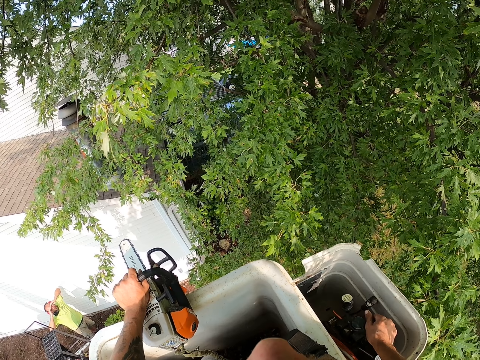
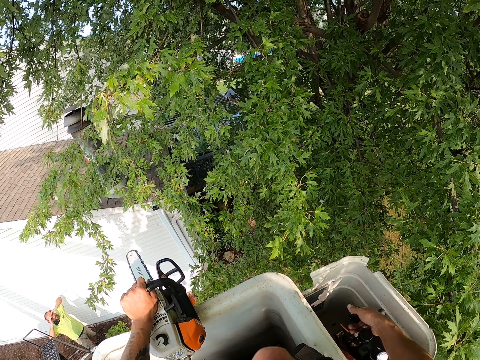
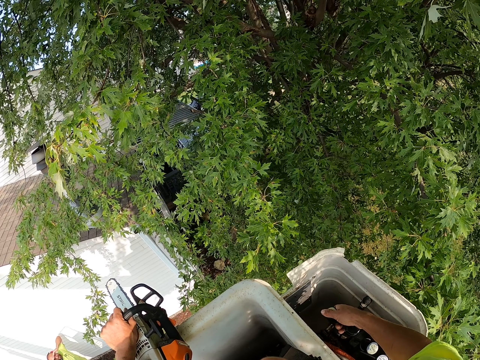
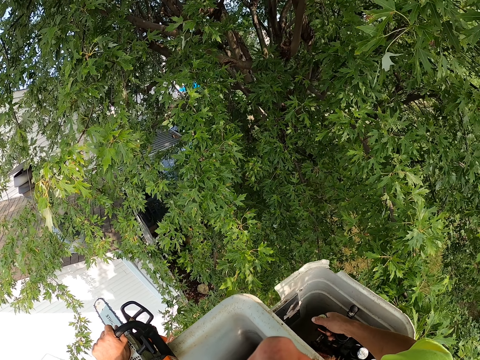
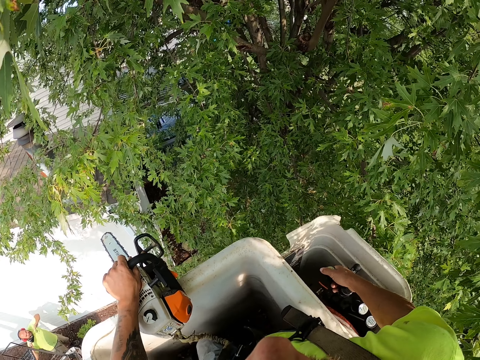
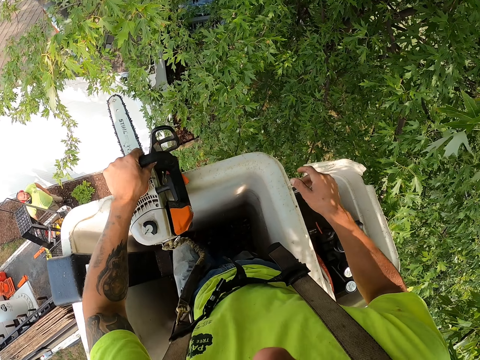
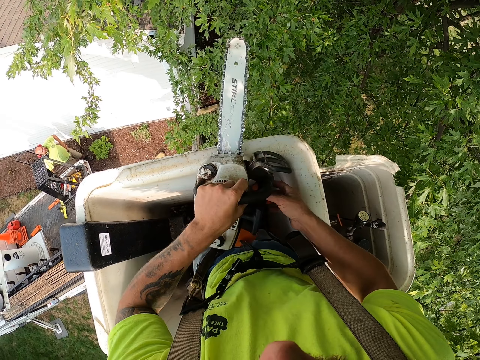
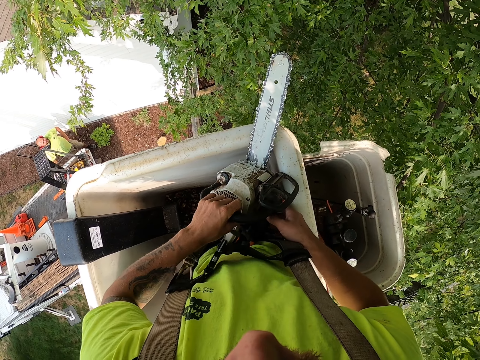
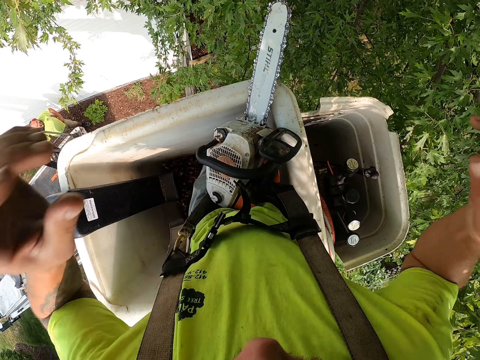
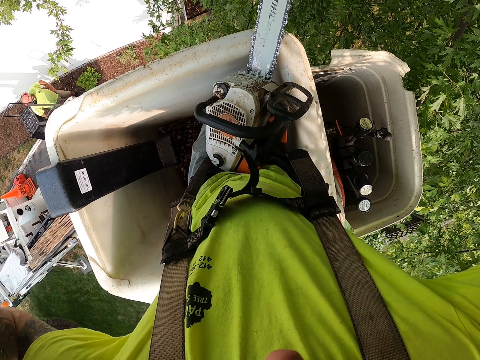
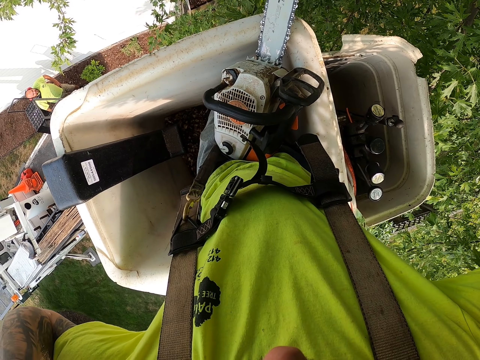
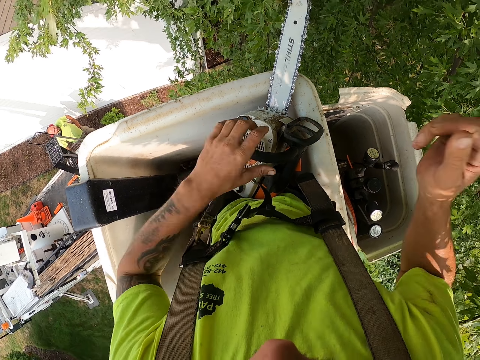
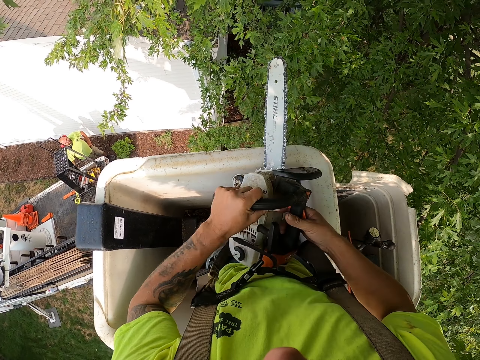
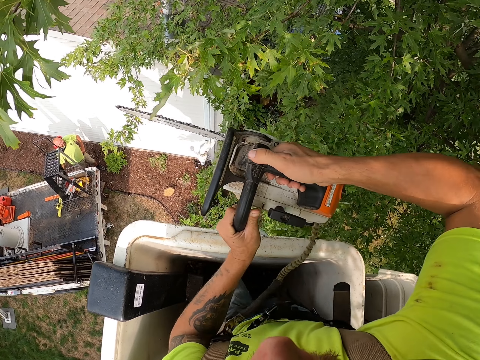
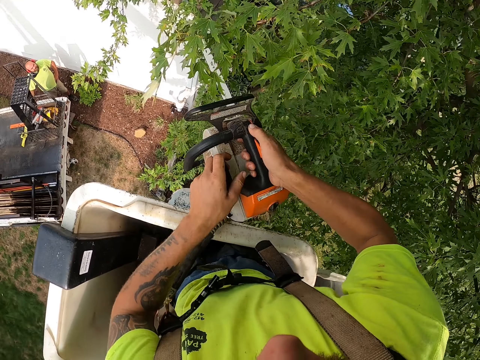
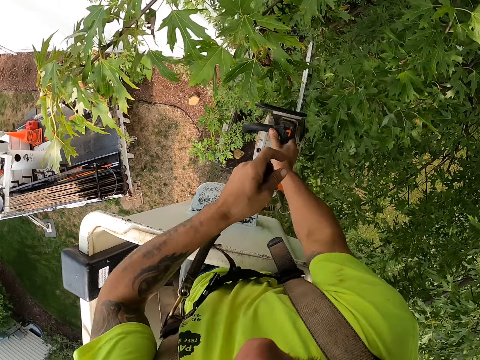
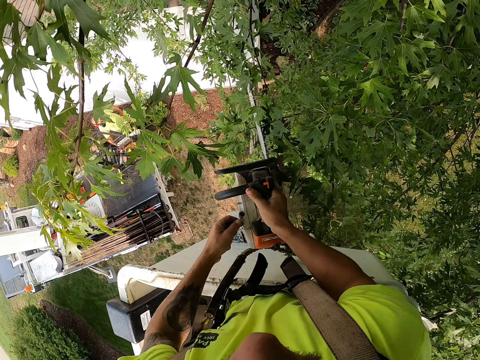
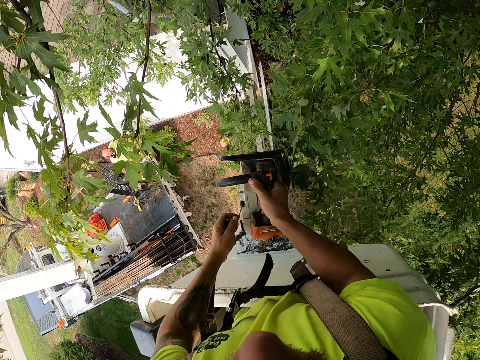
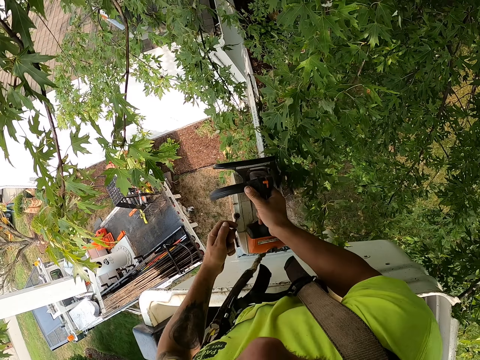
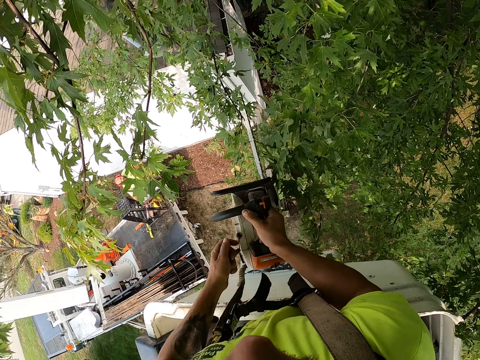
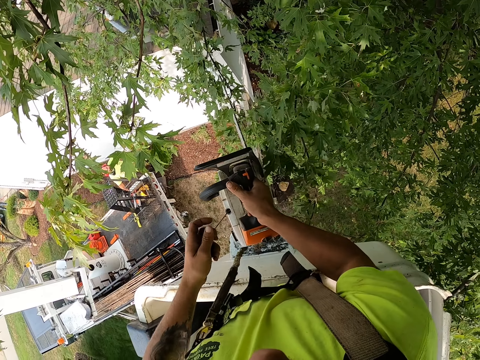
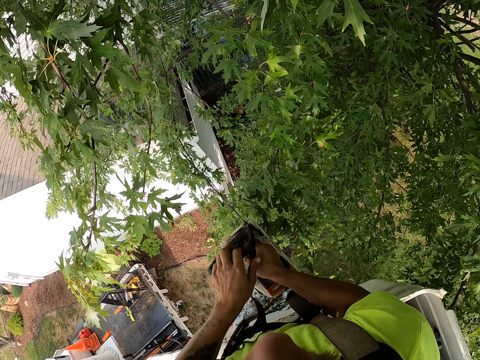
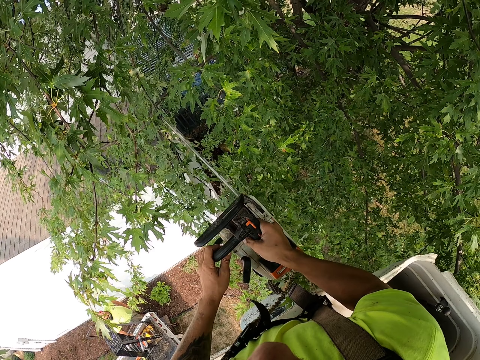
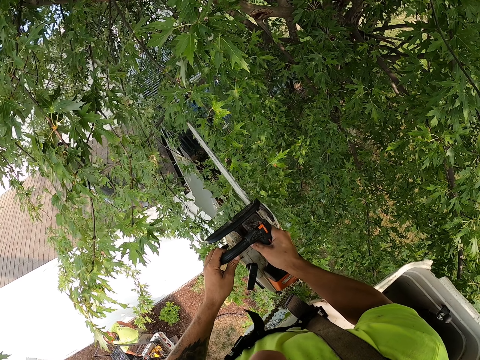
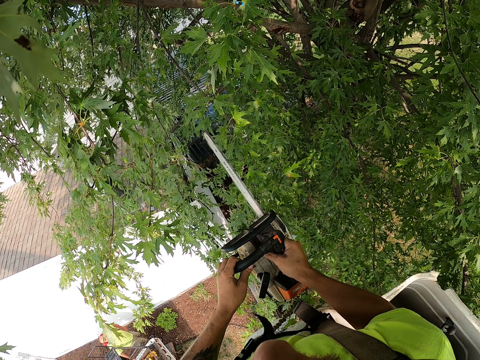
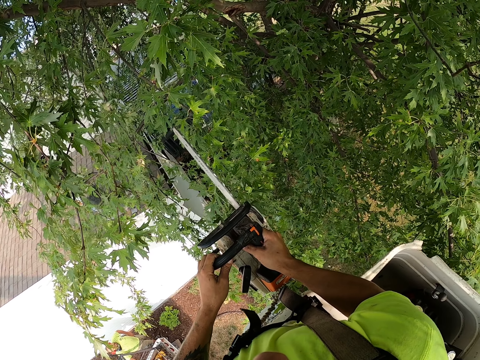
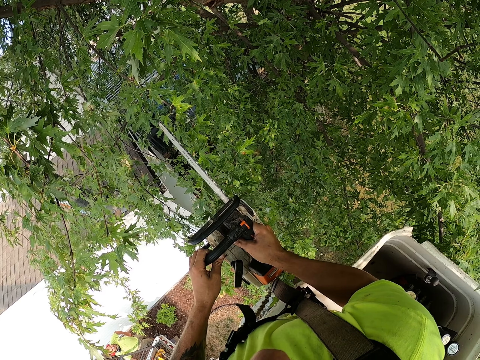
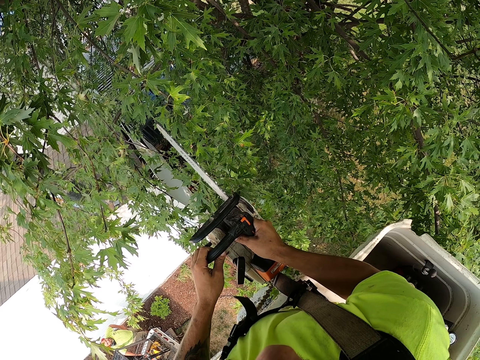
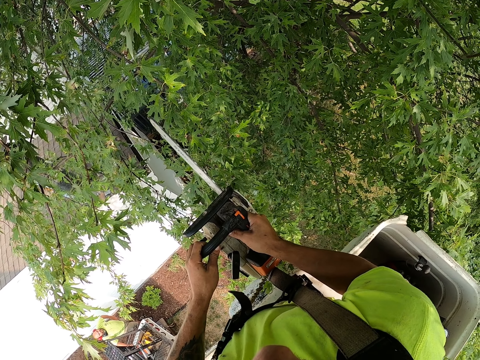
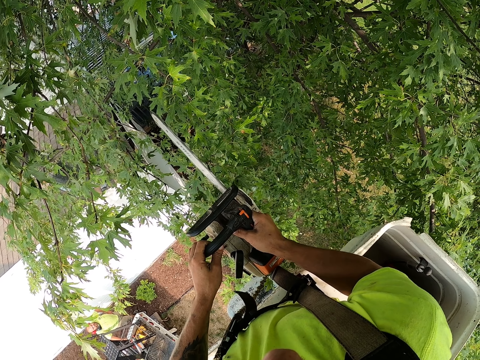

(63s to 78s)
The camera wearer places the chainsaw on the platform of the tree-felling bucket lift with both hands. He holds the chainsaw on the platform of the tree-felling bucket lift with his left hand. He lifts the chainsaw from the platform of the tree-felling bucket lift with both hands. He draws the starter of the chainsaw with his left hand. He hits the handle of the chainsaw with his left hand. He restarts the saw. He holds the chainsaw with his left hand.

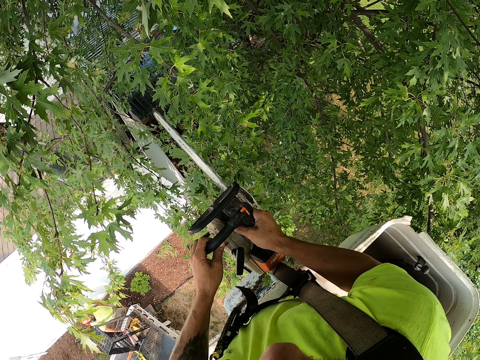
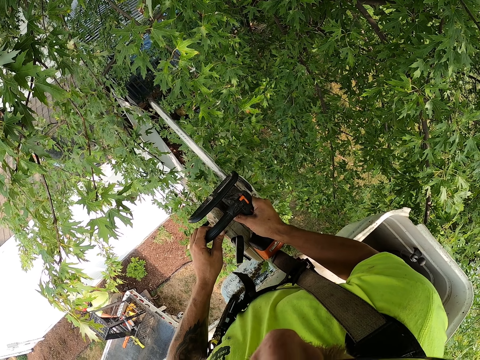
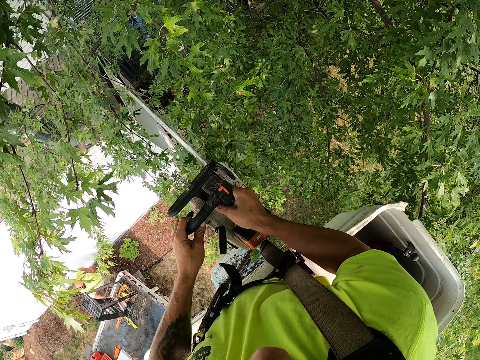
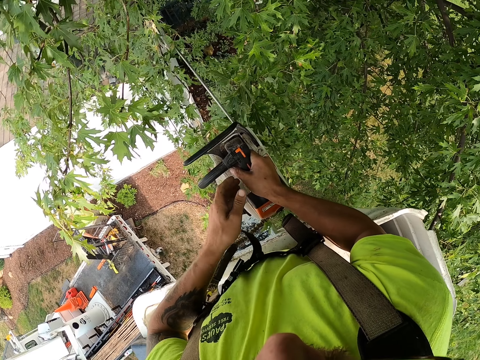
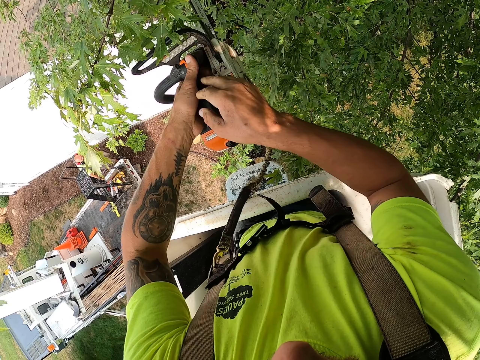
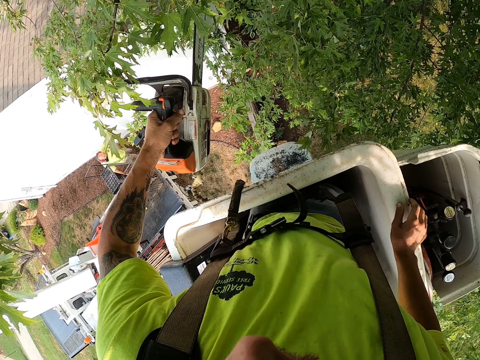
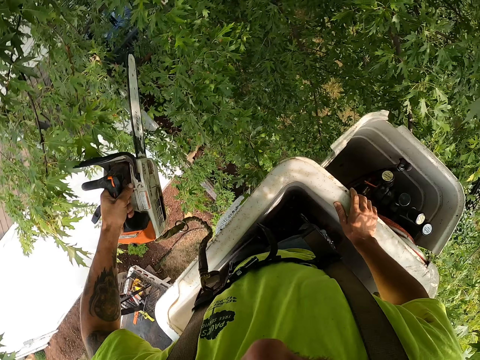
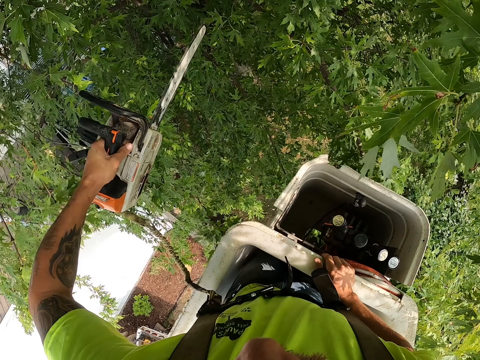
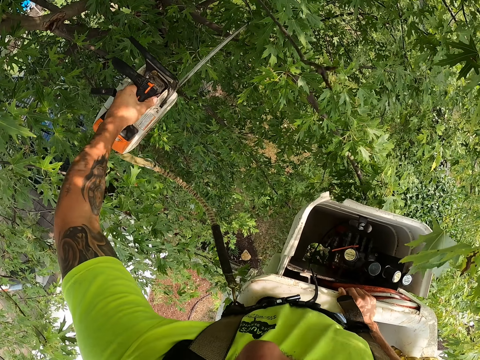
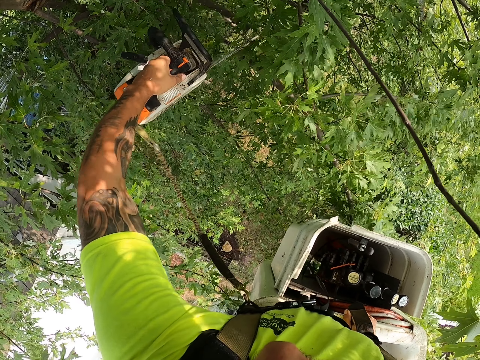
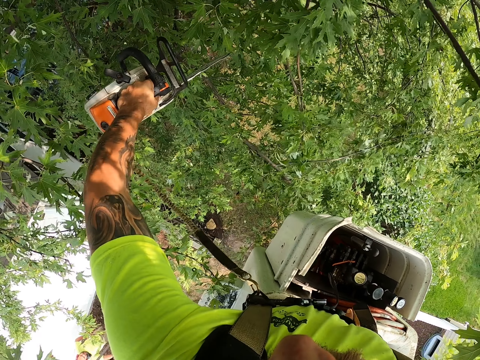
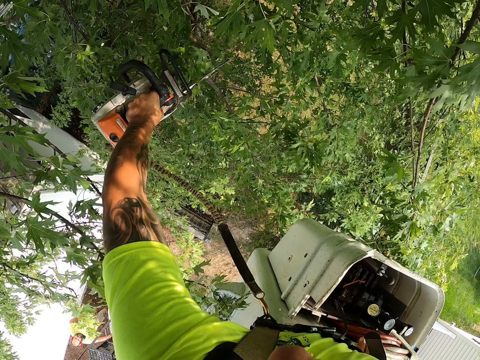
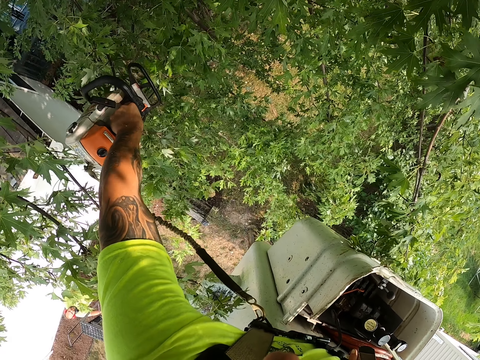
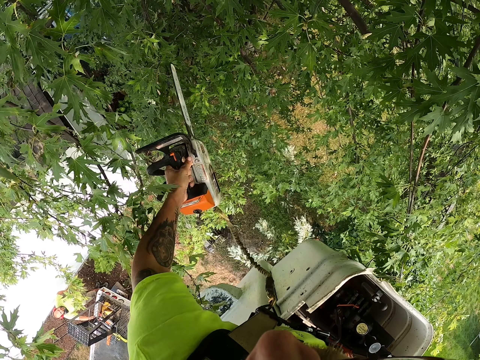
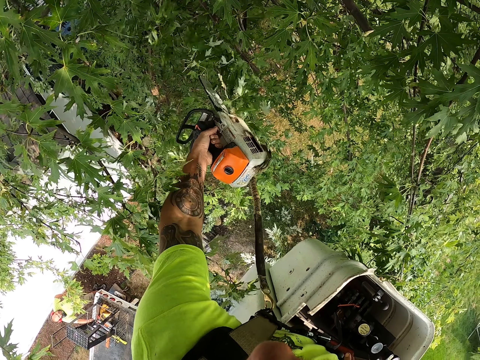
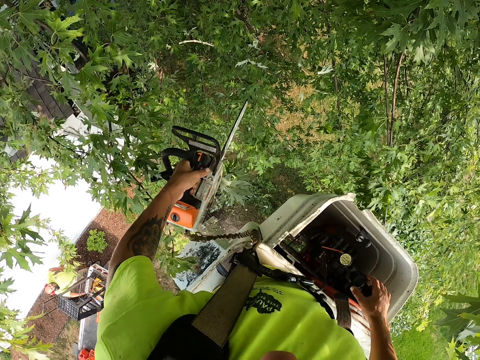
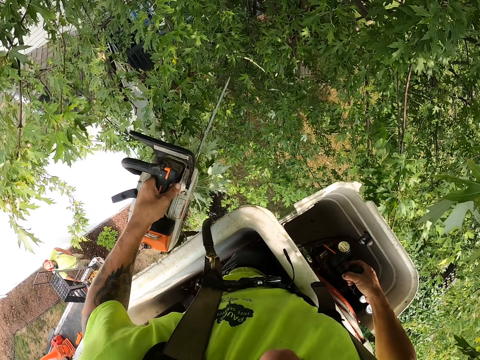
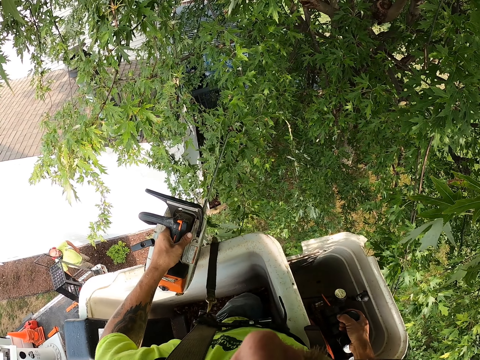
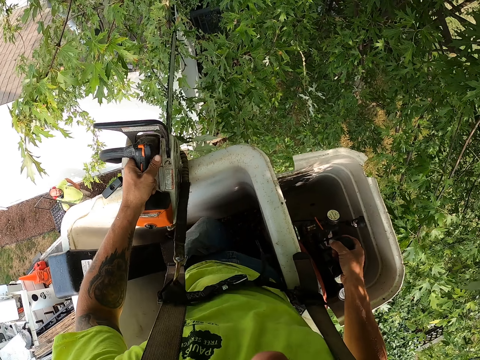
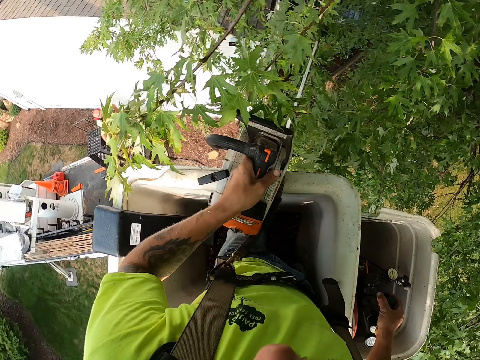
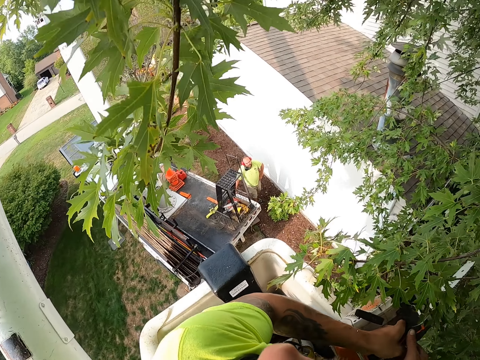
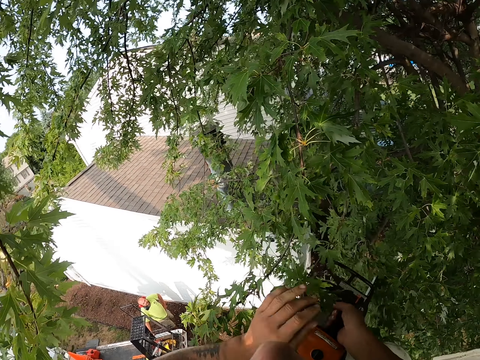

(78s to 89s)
The camera wearer takes the chainsaw from his right hand with his left hand. He places his right hand on the platform of the tree-felling bucket lift. He cuts the branches of the tree with the chainsaw in his left hand. He operates the tree-felling bucket lift with his right hand. He takes the chainsaw from his left hand with his right hand.
